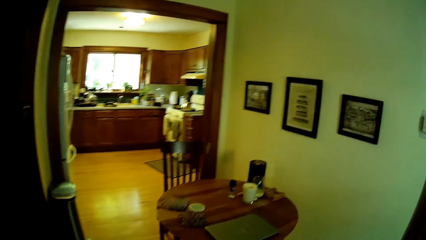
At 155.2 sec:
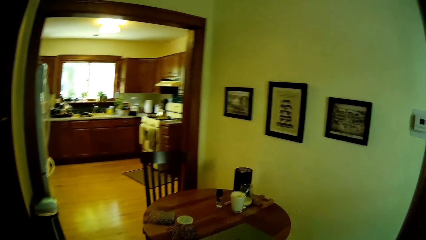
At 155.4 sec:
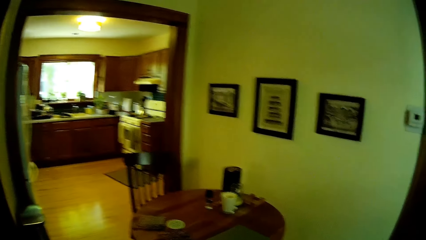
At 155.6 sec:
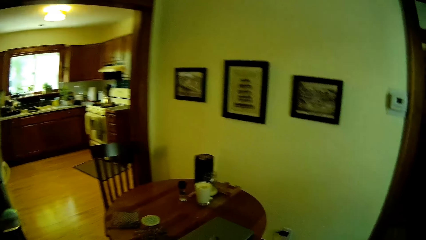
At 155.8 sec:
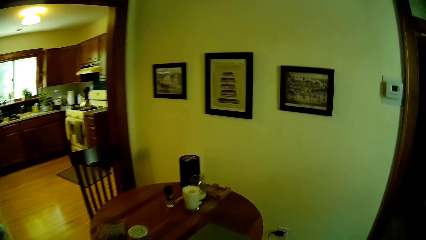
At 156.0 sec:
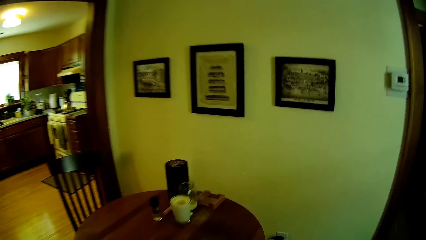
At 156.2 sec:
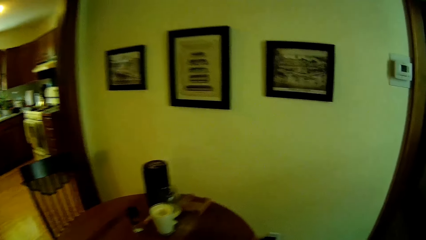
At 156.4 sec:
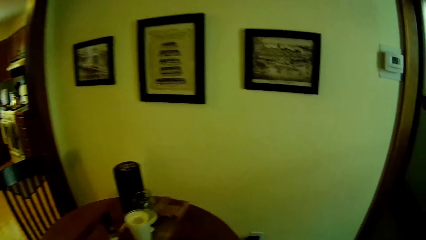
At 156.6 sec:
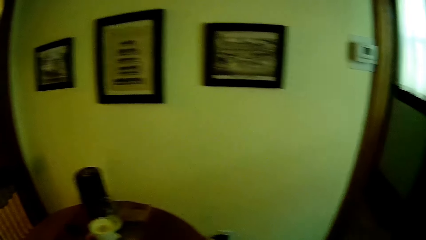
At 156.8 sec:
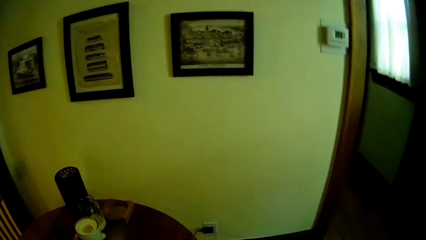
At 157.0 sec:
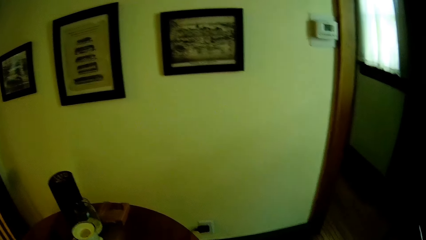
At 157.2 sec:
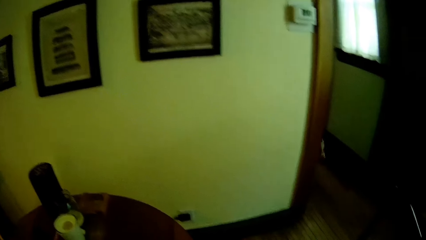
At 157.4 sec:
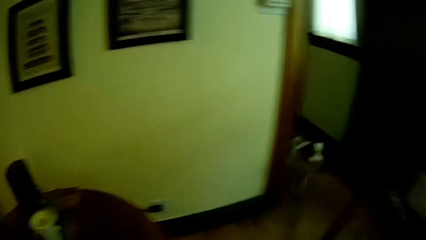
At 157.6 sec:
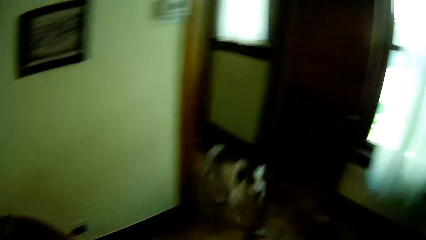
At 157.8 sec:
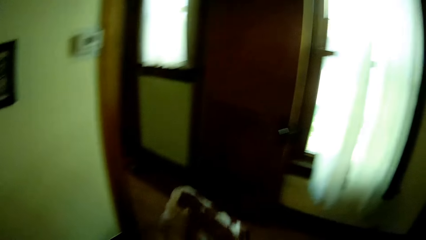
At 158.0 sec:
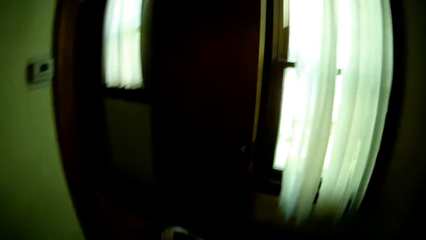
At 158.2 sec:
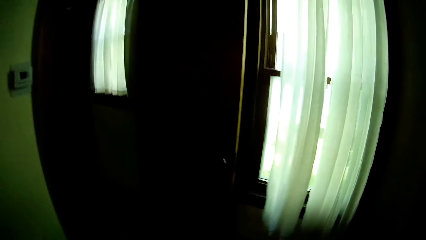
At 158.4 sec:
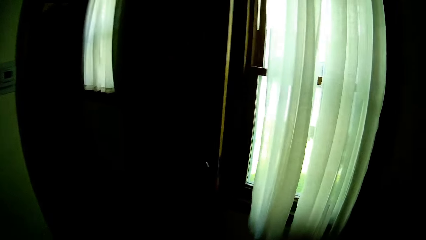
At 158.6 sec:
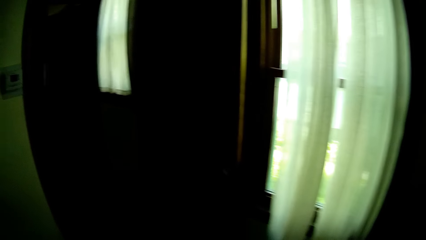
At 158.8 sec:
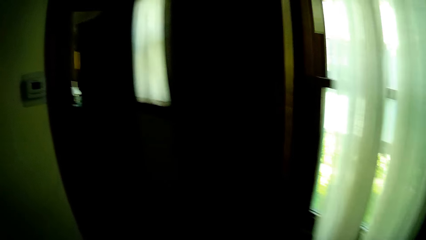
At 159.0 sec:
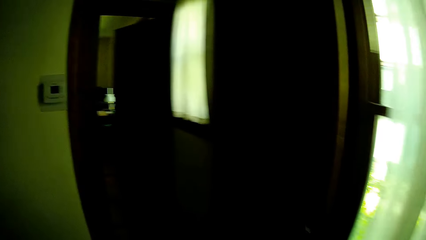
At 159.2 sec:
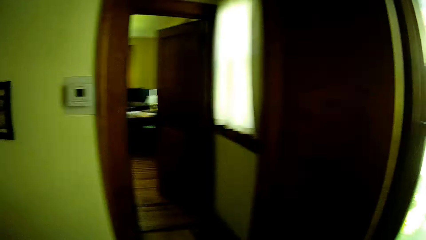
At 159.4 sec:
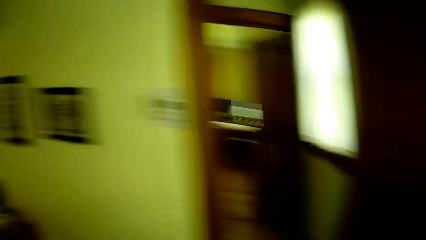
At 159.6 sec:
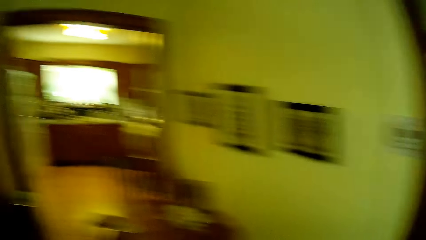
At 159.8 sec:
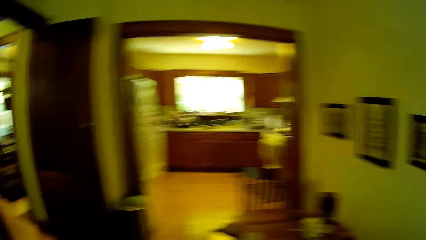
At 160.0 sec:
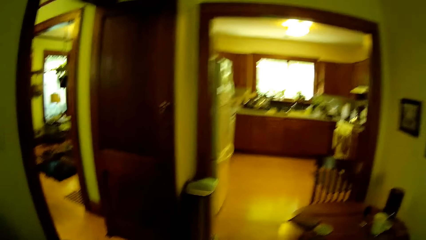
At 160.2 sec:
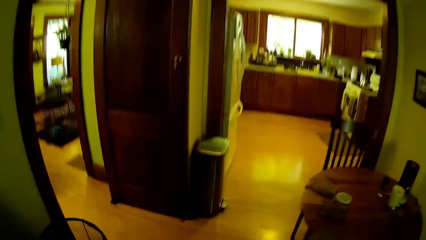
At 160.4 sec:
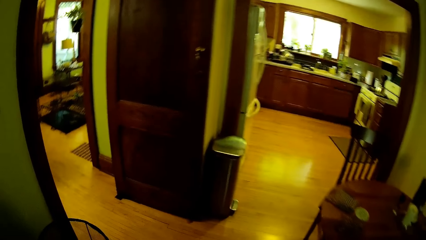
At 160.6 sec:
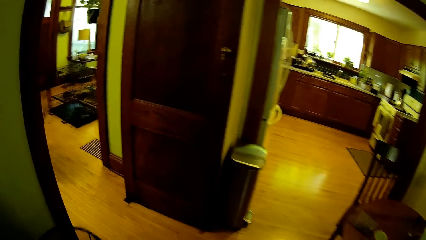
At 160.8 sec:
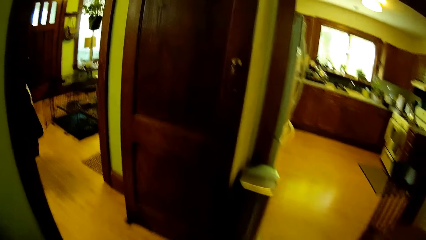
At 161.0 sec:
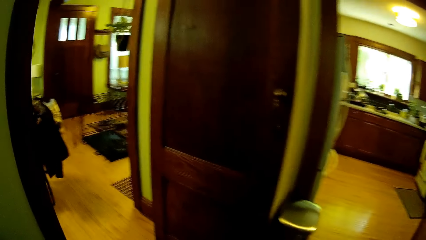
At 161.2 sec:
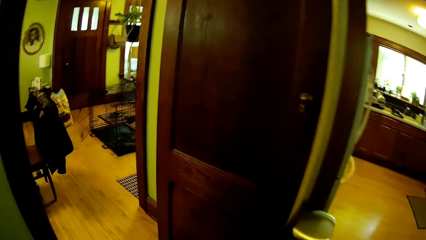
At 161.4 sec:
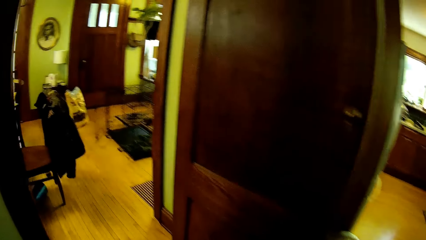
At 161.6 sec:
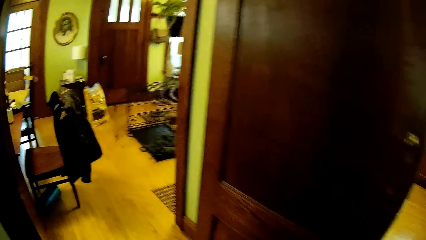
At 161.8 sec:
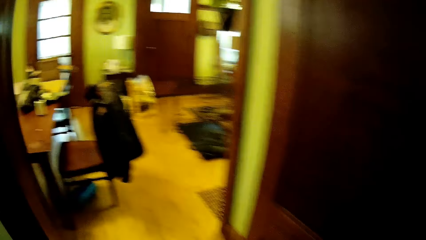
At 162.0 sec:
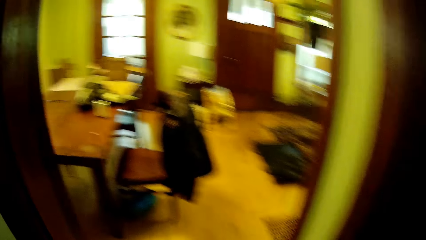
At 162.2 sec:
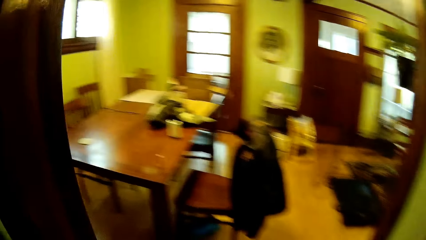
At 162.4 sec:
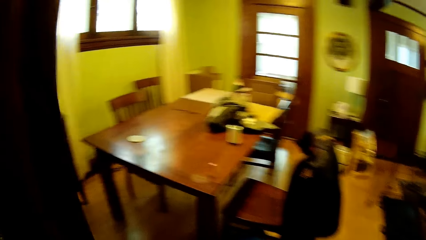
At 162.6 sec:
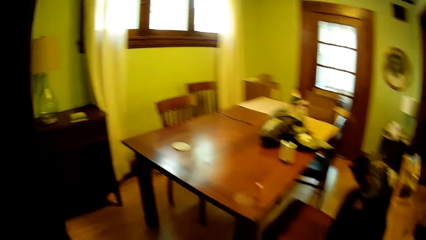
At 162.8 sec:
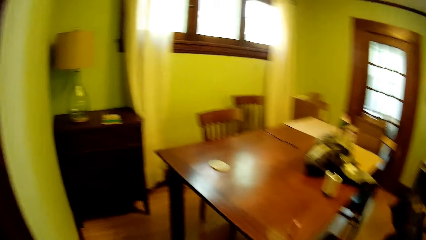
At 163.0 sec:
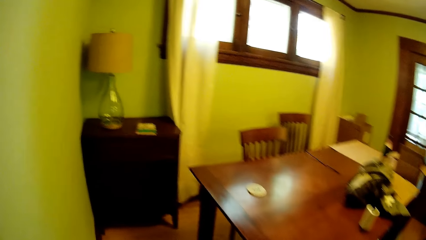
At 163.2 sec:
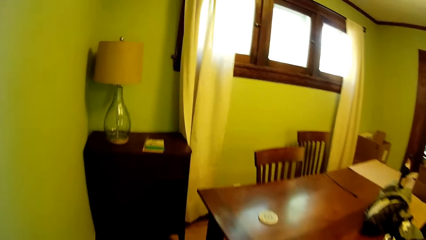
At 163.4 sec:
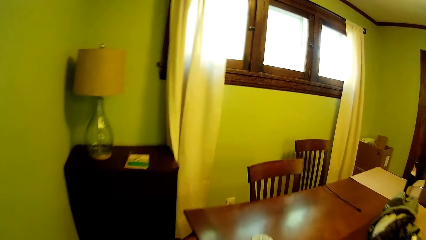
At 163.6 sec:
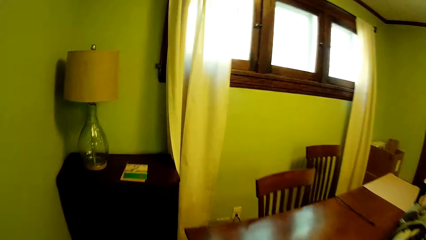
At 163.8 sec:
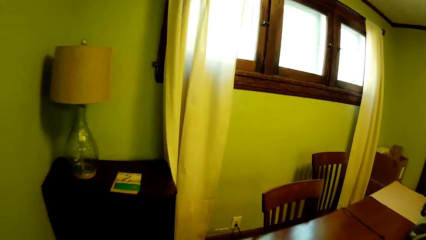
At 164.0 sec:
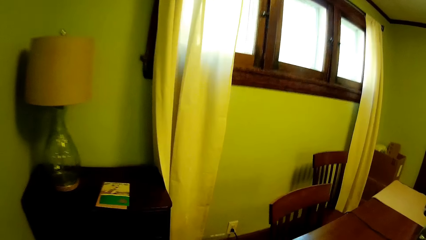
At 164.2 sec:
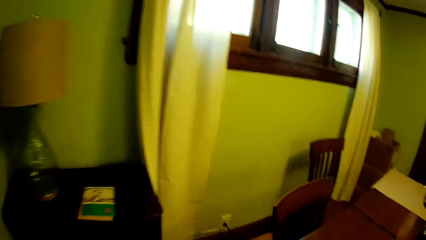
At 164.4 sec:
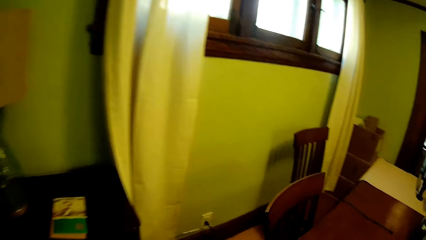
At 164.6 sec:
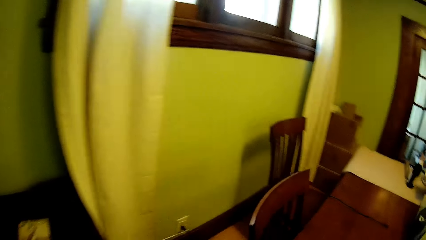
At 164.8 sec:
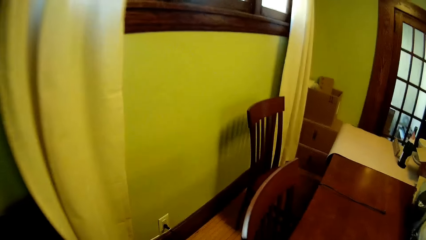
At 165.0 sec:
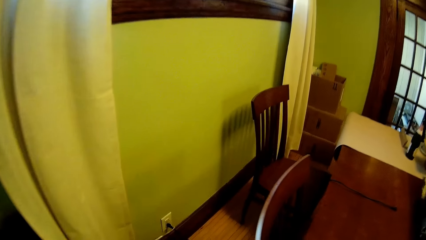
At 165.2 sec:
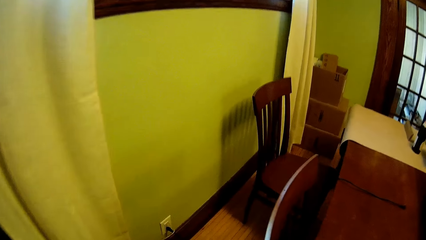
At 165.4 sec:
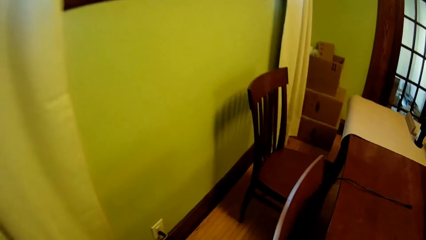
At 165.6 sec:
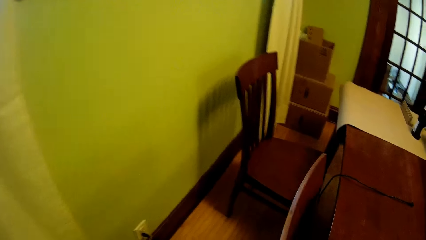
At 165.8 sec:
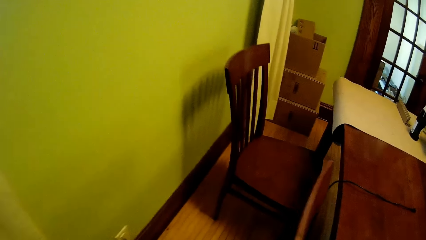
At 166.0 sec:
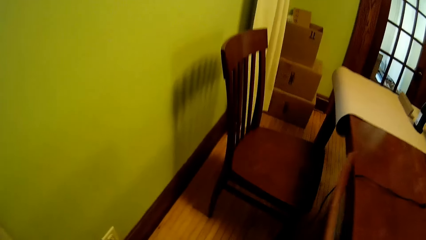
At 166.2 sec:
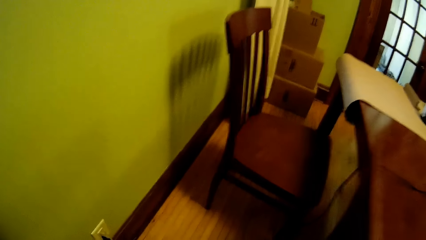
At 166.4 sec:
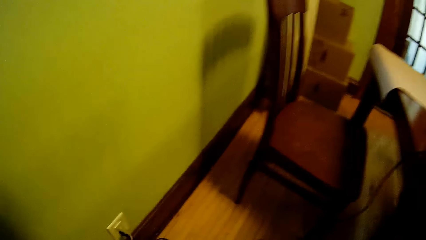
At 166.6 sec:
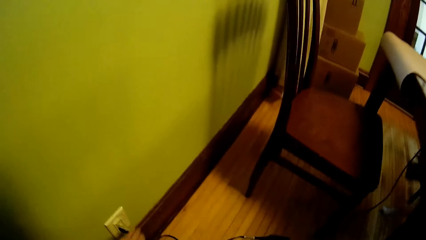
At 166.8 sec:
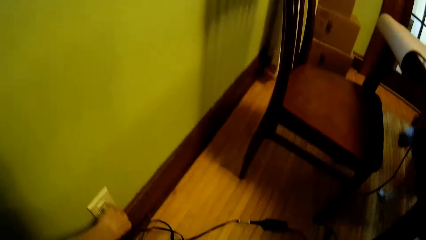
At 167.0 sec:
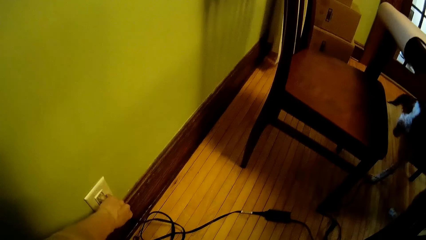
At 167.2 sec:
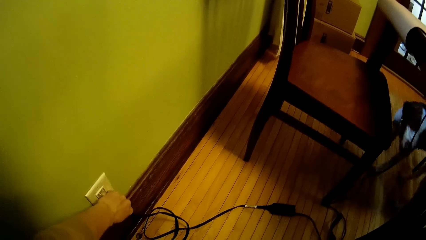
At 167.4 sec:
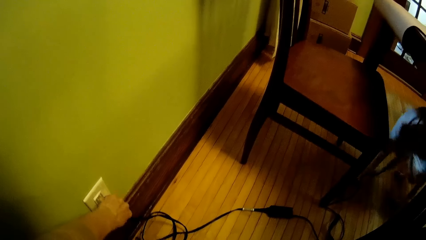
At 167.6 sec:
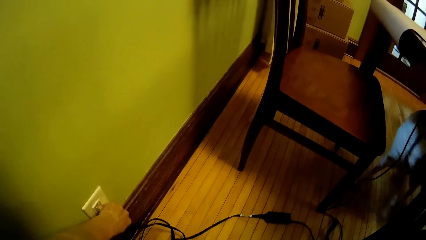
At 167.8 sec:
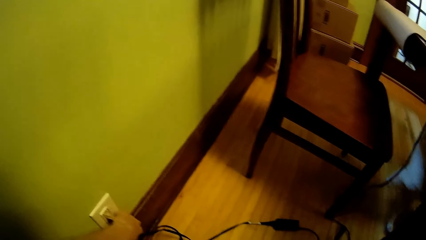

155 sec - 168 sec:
The camera wearer walks. He walks from the hallway to the dining room. He unplugs a charging cable from a wall socket with his left hand.

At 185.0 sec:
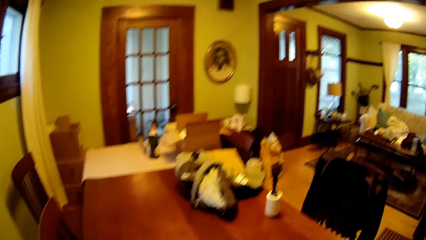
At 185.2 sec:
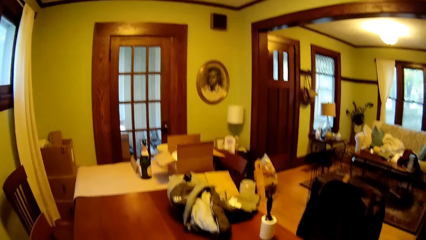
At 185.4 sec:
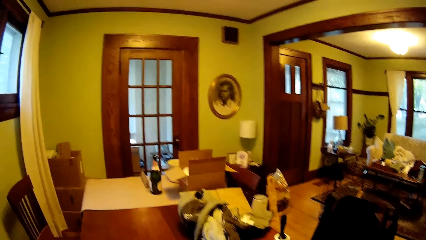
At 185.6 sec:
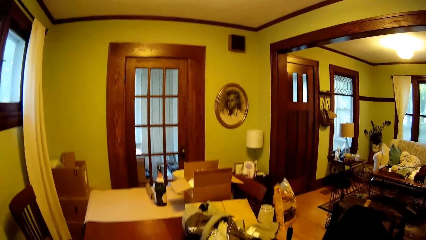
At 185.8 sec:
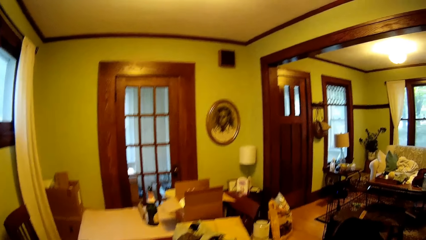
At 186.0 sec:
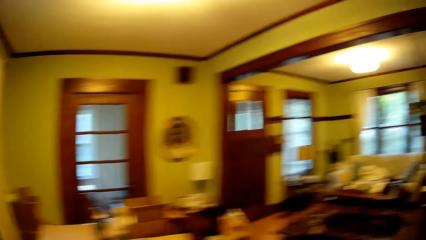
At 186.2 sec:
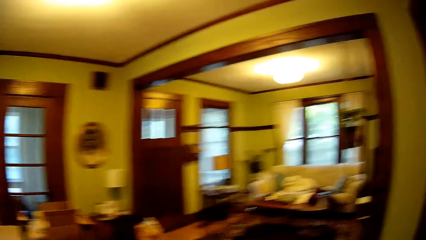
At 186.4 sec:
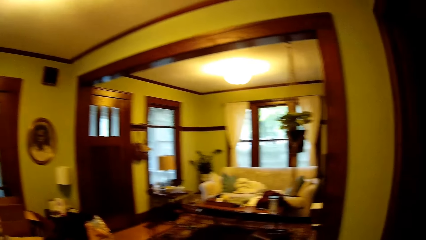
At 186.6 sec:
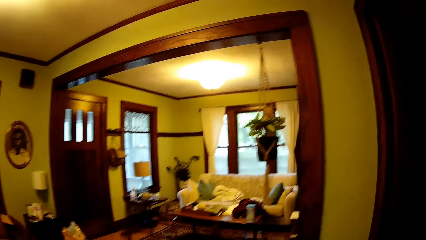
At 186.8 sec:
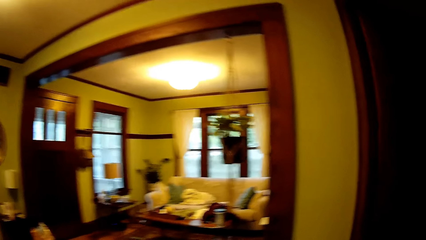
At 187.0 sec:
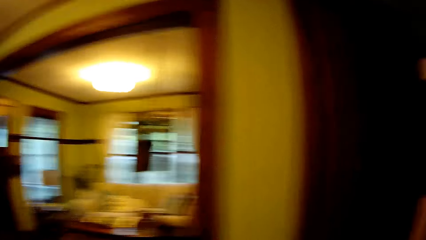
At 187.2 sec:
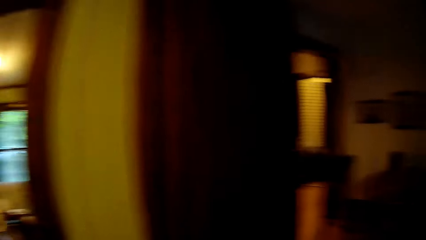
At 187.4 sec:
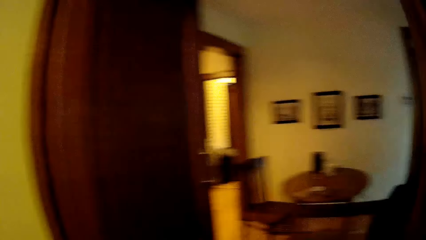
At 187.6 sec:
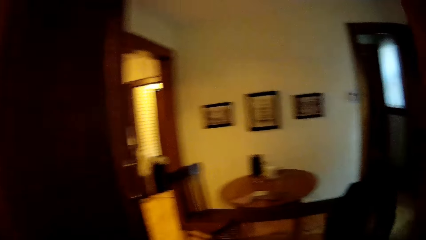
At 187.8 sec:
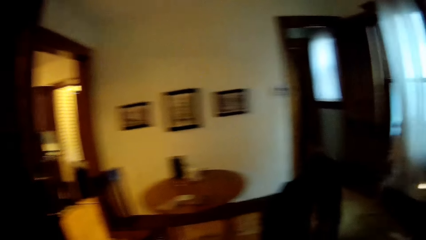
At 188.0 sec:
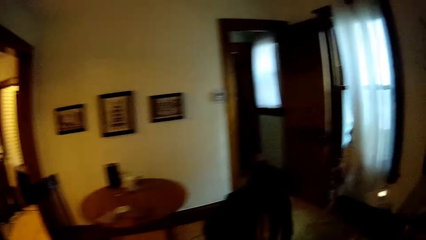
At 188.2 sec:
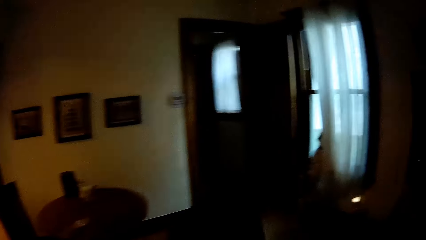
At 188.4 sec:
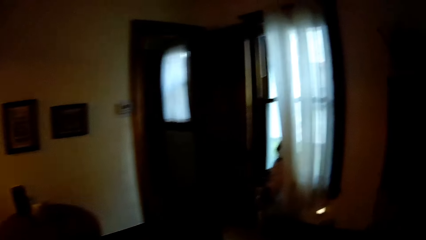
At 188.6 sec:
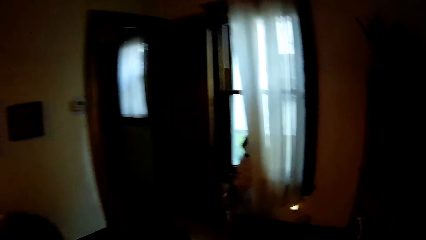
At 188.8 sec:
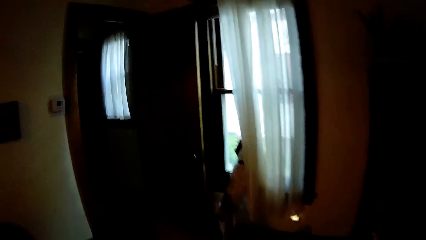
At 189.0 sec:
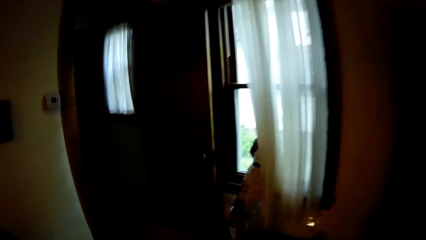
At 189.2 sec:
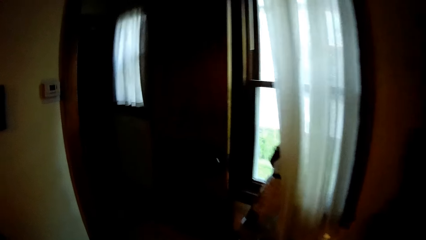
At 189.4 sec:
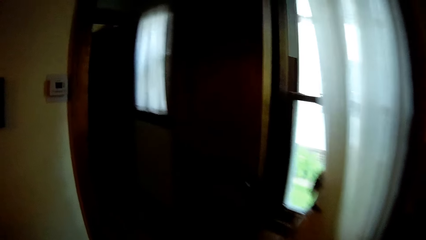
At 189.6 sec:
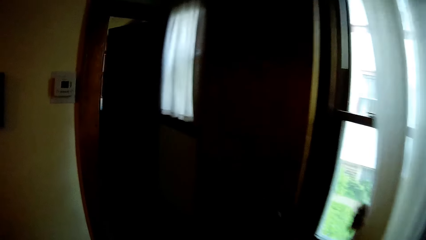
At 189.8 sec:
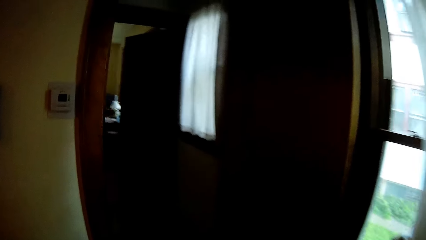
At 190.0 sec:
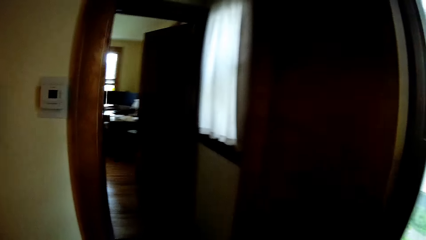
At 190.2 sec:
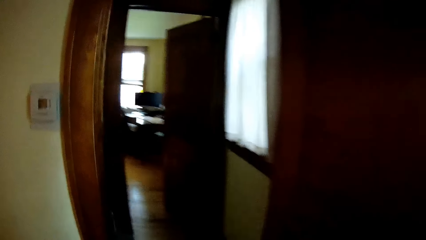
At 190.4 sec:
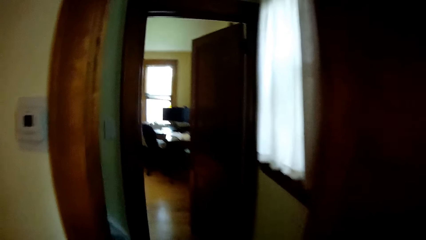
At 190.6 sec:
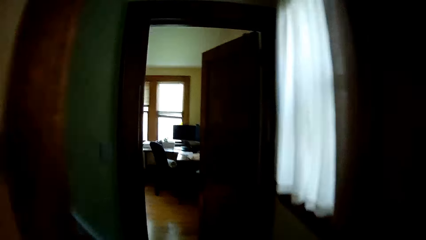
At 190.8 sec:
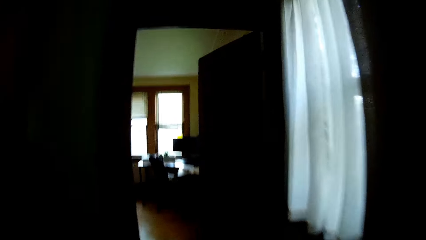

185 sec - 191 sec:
The camera wearer walks from the dining room to a study.
